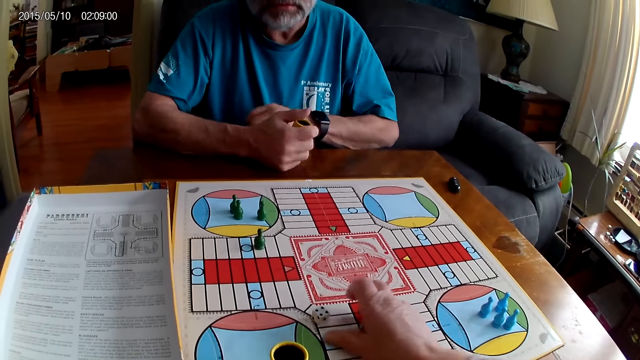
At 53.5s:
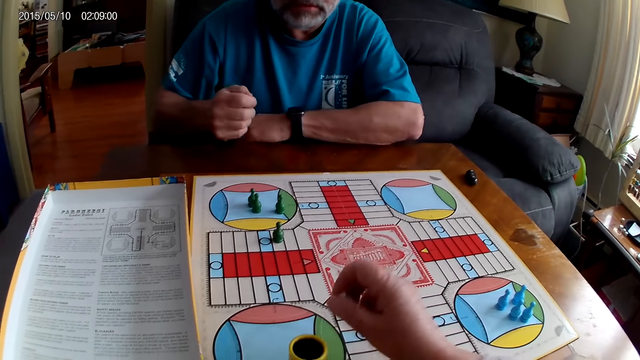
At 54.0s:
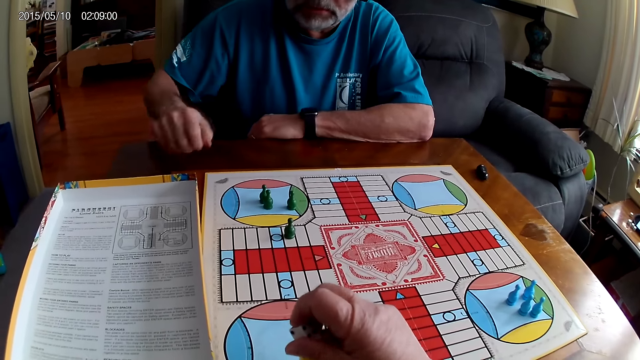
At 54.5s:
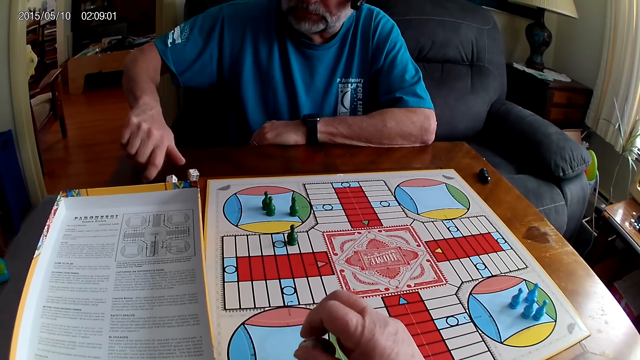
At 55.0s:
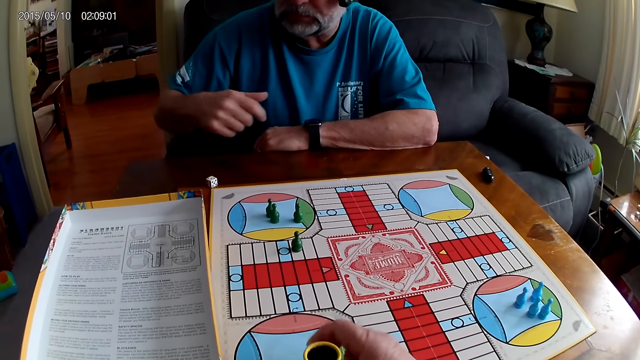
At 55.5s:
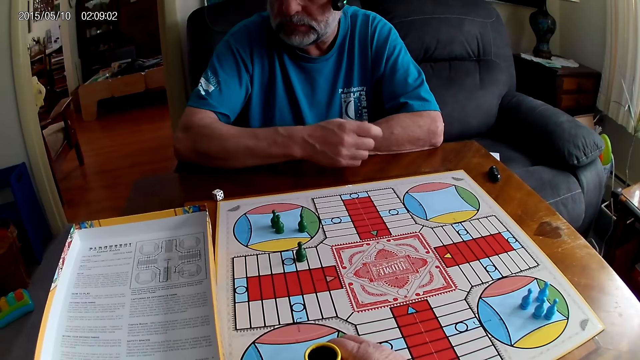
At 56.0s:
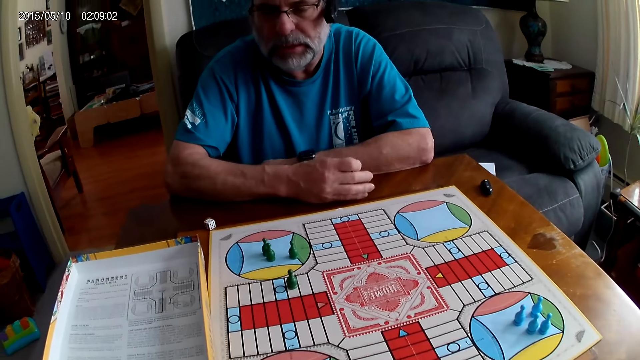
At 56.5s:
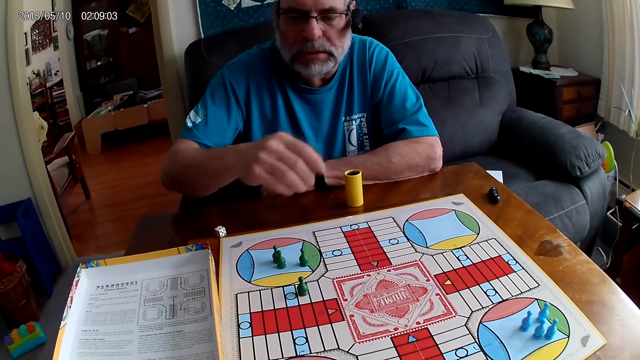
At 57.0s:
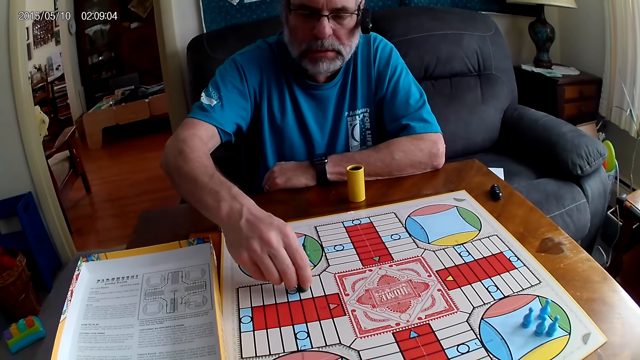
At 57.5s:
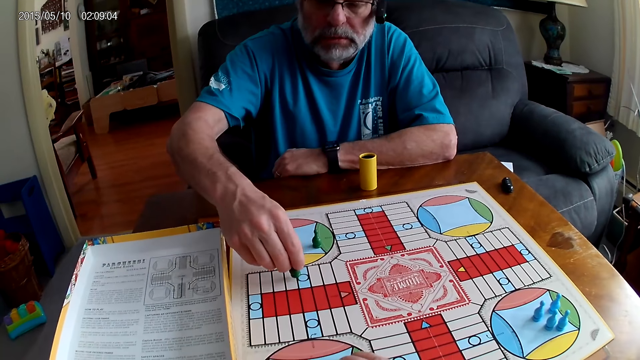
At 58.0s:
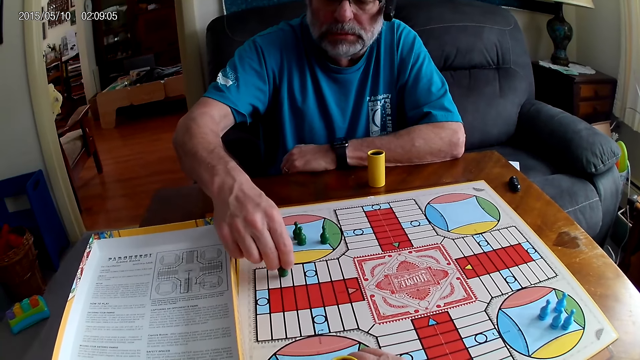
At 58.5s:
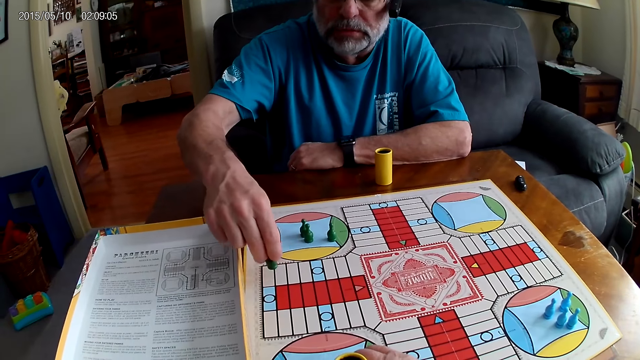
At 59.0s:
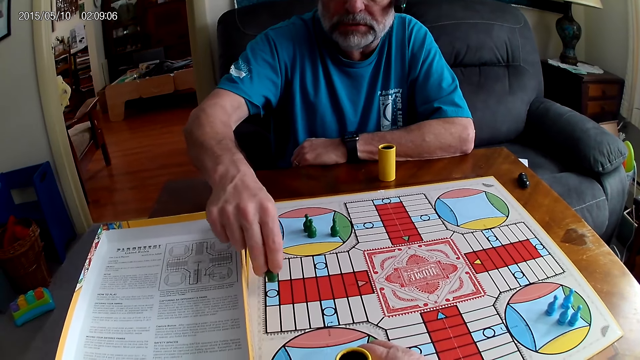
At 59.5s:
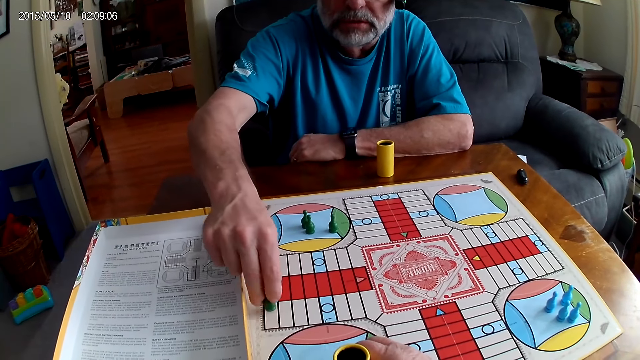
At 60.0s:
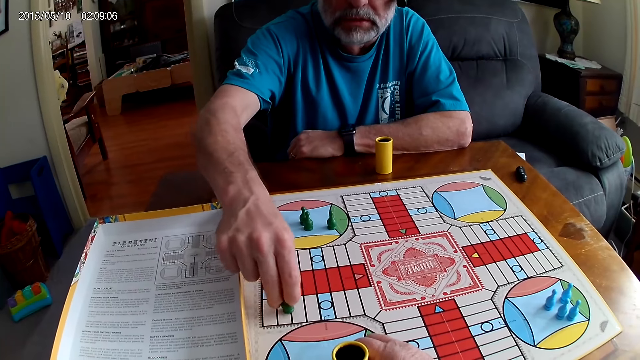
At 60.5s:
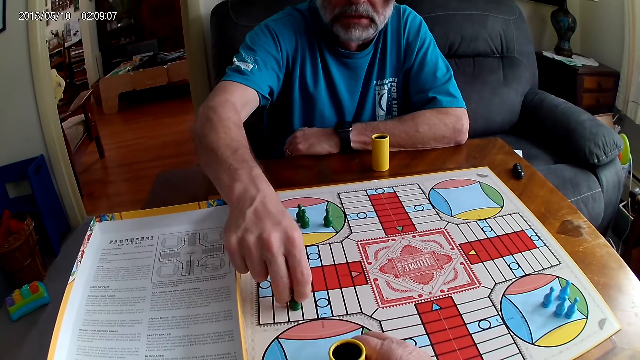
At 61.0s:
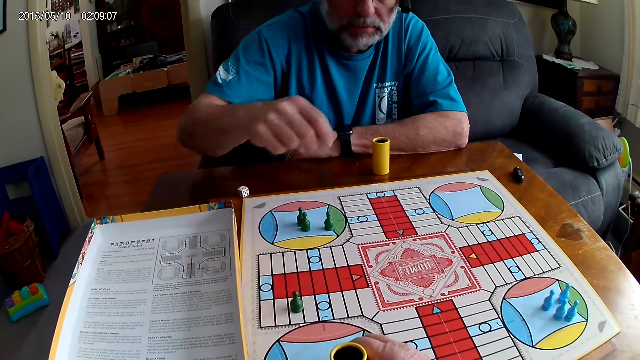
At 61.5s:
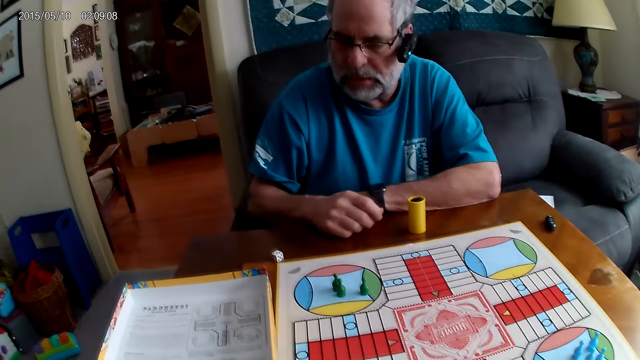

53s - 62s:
A man shuffles the dice in the container with his right hand. The camera wearer picks the dice from the Ludo board with her right hand. The man pours the dice from the container on the table with his right hand. The camera wearer puts the dice in the dice cup. The man positions the dice cup on the table. The man moves the green pawn through some cells on the Ludo board with his right hand.

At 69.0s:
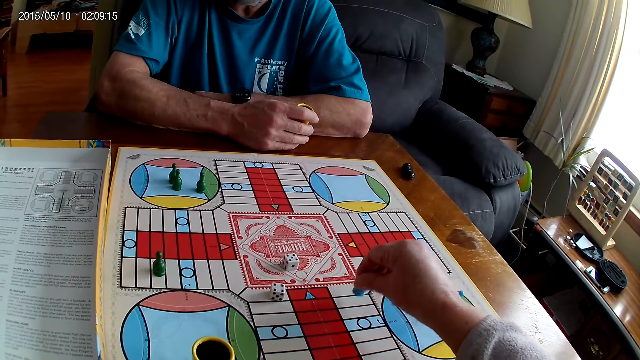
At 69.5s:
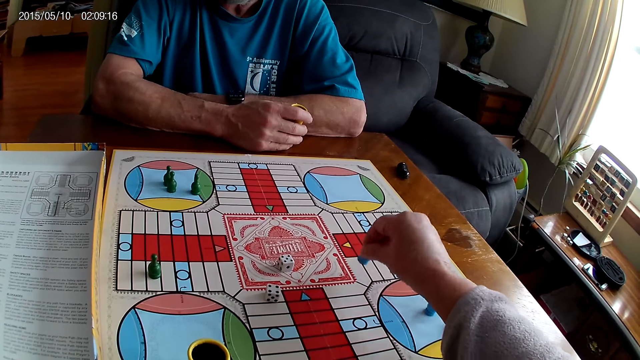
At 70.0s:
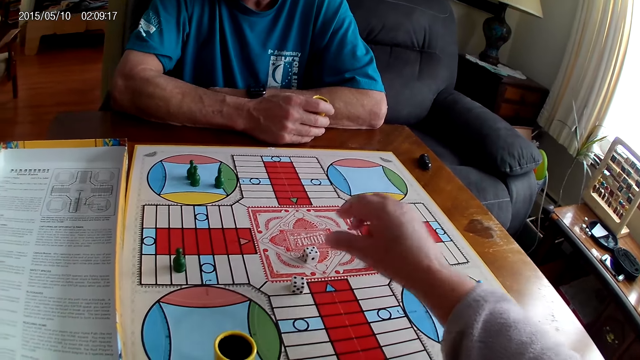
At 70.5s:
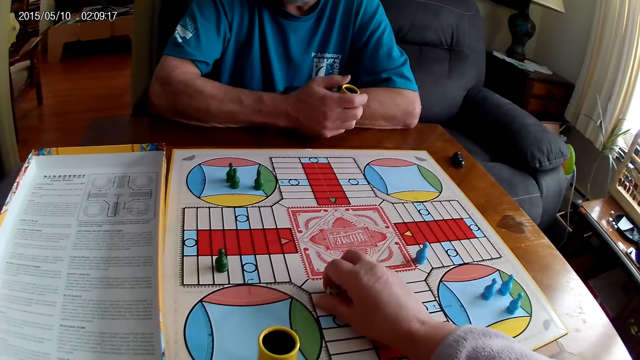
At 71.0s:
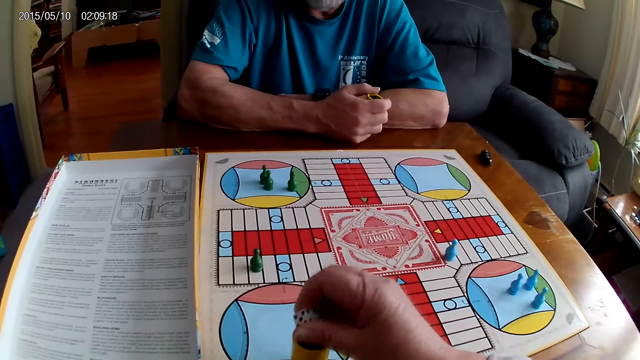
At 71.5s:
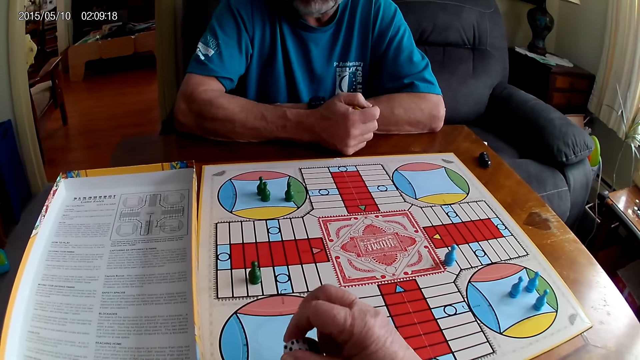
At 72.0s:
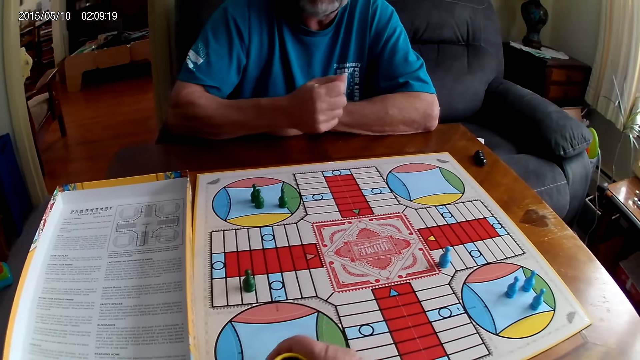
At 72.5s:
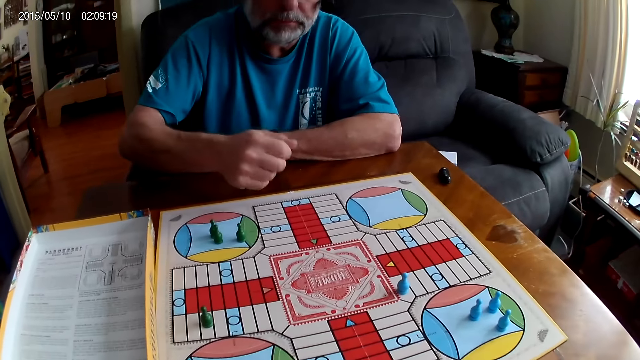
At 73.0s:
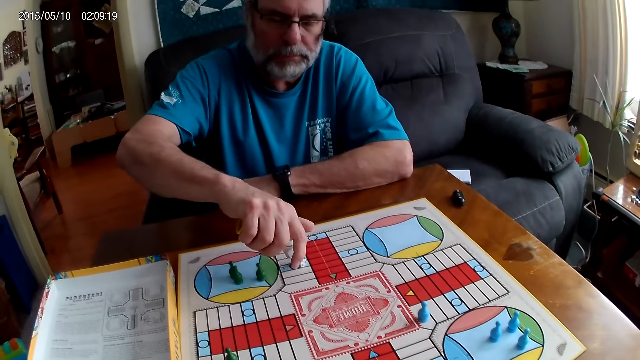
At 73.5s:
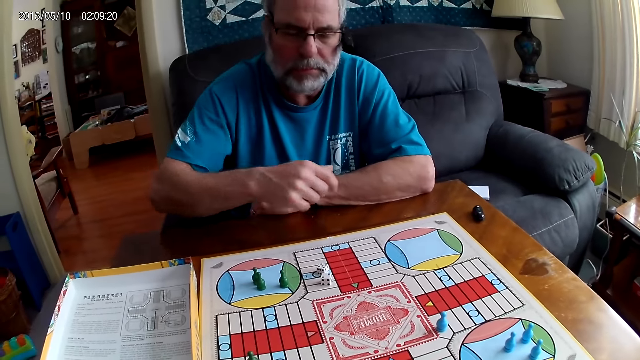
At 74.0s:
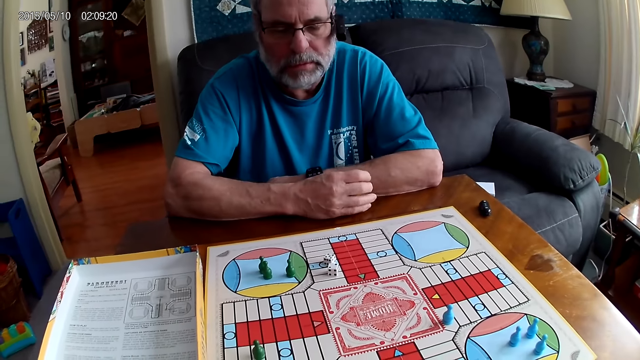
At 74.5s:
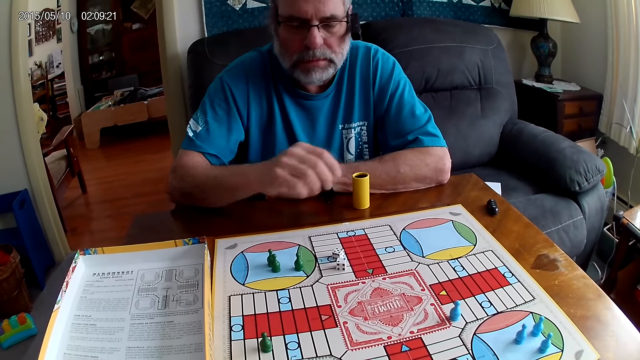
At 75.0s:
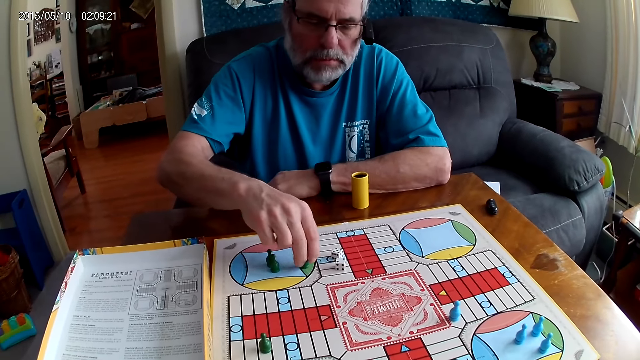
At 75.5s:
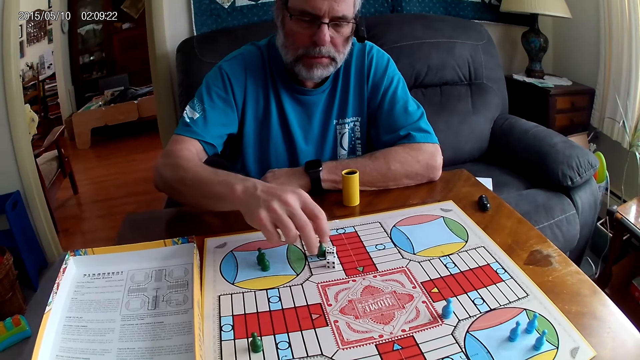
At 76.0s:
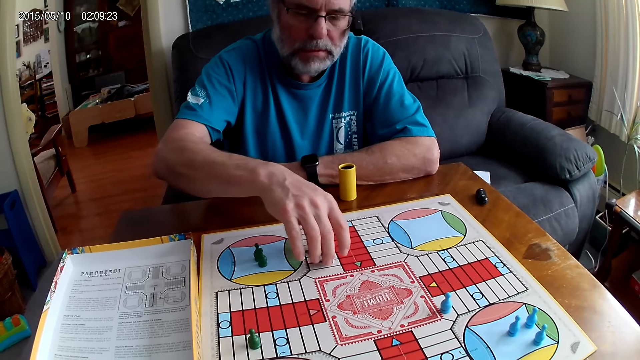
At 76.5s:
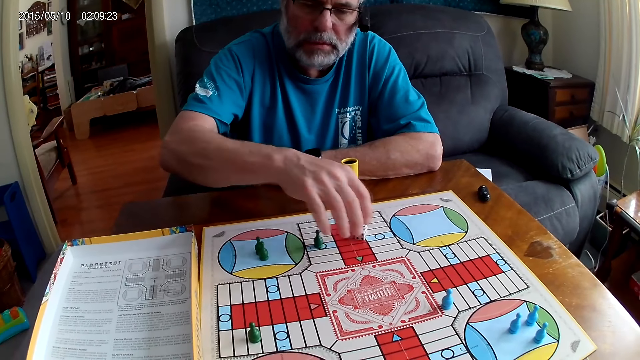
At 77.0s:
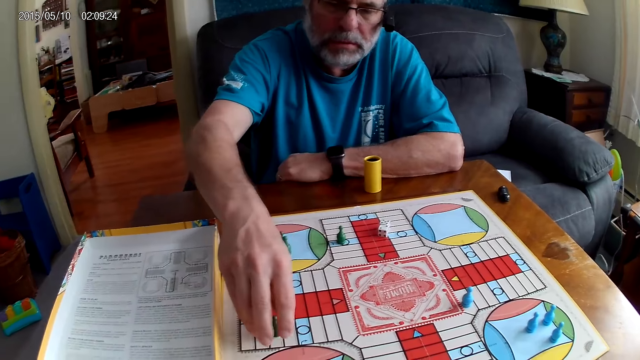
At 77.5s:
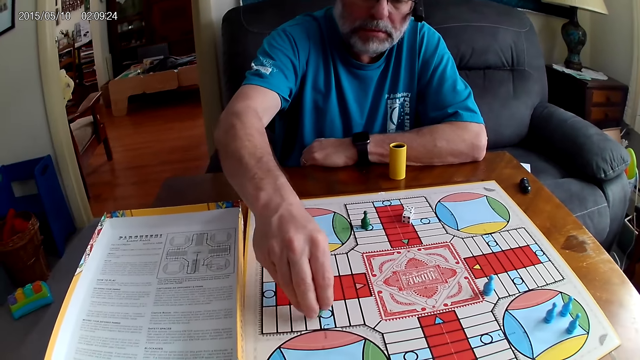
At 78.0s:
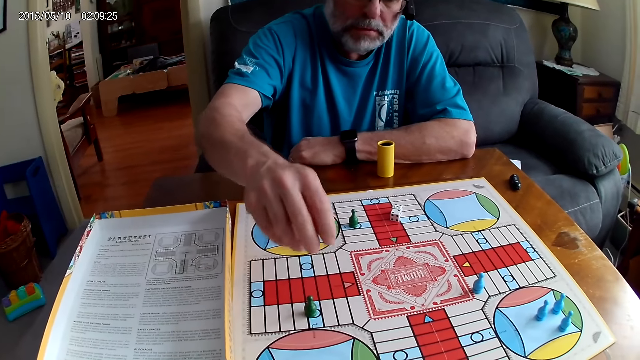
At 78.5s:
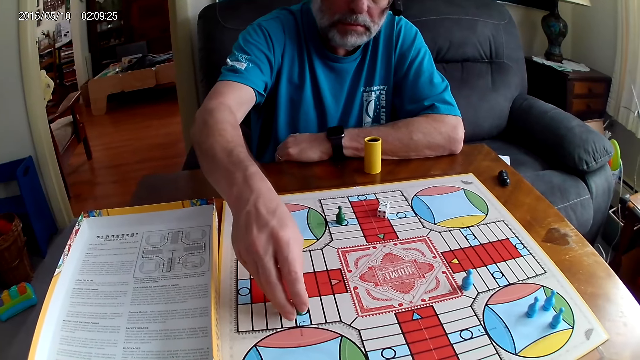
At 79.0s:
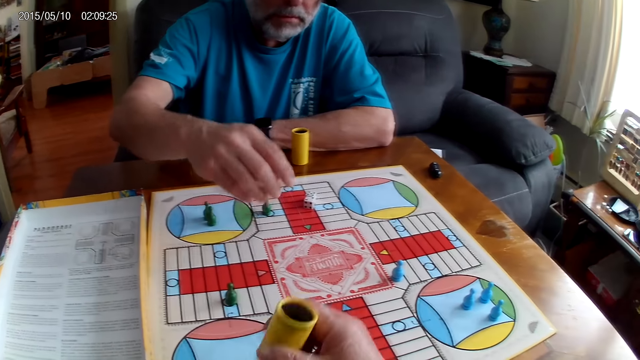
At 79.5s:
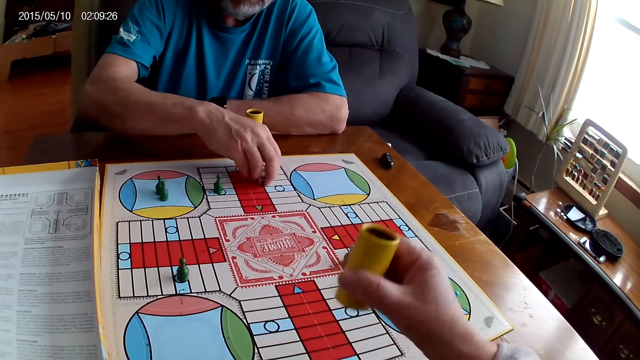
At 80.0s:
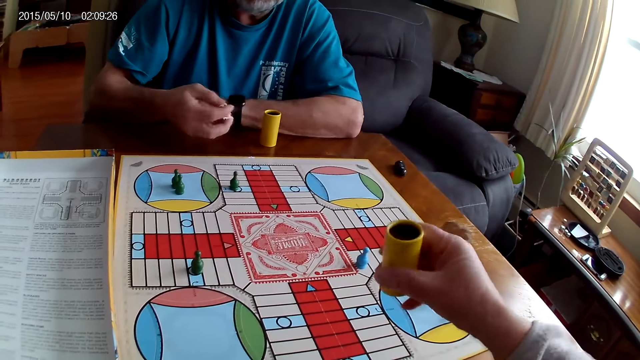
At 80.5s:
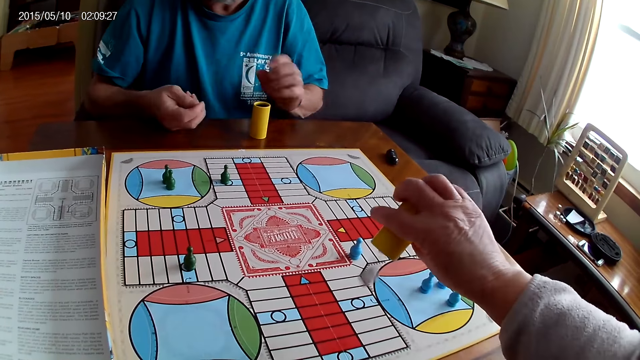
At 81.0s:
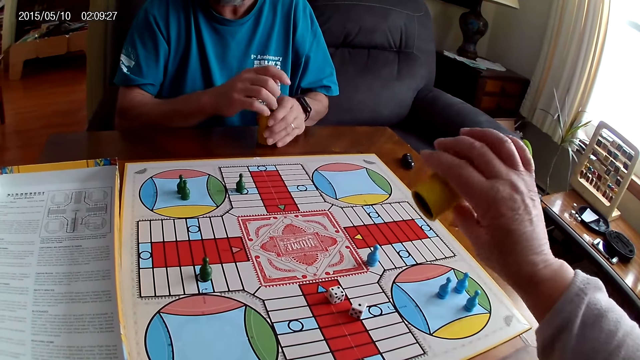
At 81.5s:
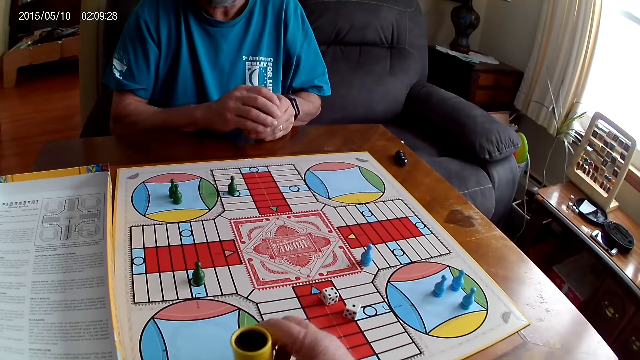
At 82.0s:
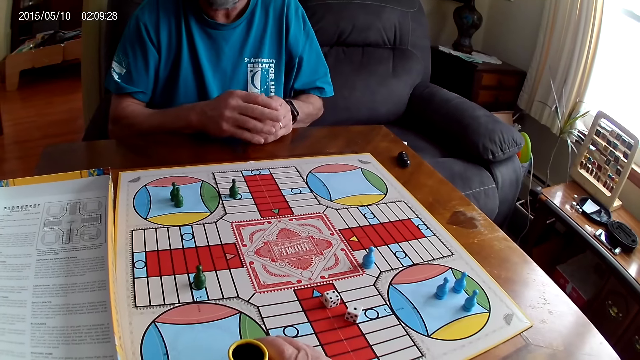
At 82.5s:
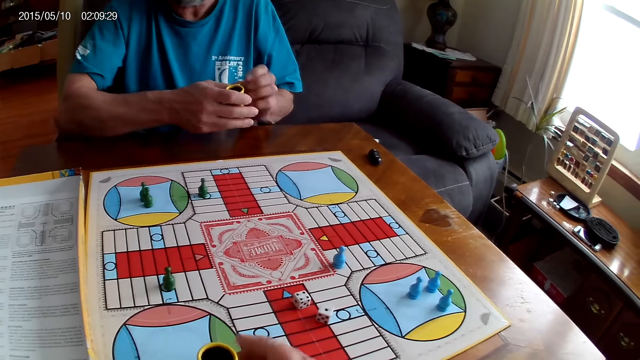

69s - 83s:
The camera wearer picks the dice on the Ludo board with her right hand. She puts the dice in the container with her right hand. A man shuffles the dice in the container with his right hand. The man pours the dice from the container in his right hand. The man places the container on the table with his right hand. The man drags left a green pawn with his right hand. The camera wearer speaks to the man. The man moves the dice. The man moves another green pawn through some cells with his right hand. The camera wearer shuffles the dice in the container with her right hand. The man picks the dice on the Ludo board with his right hand. The camera wearer pours the dice from the container on the Ludo board with her right hand. The man puts the dice in the container with his right hand. The camera wearer places the container on the table with her right hand.
